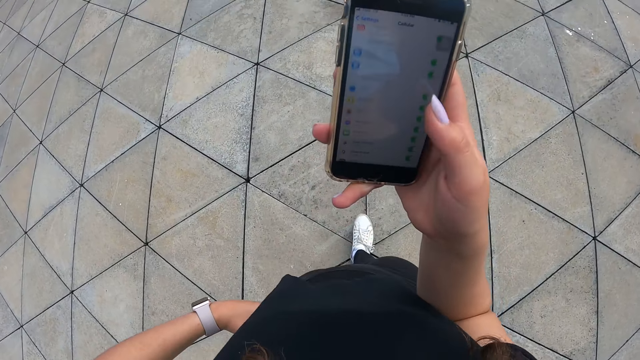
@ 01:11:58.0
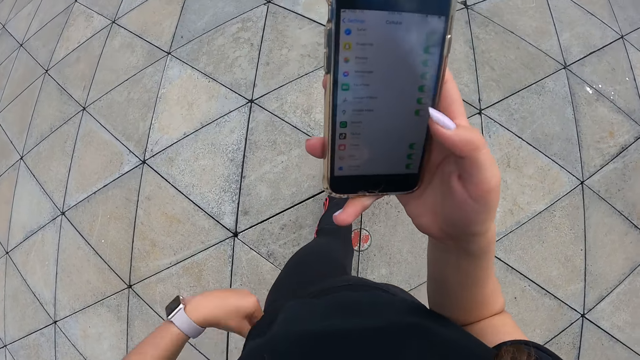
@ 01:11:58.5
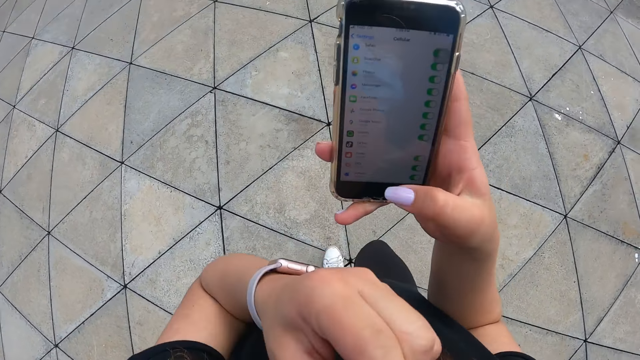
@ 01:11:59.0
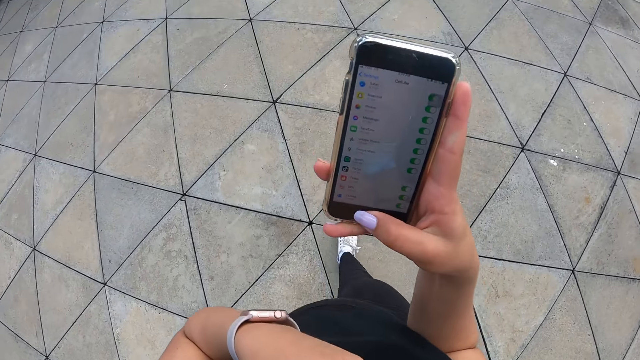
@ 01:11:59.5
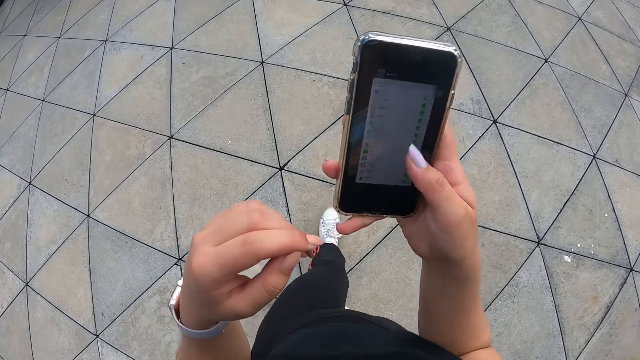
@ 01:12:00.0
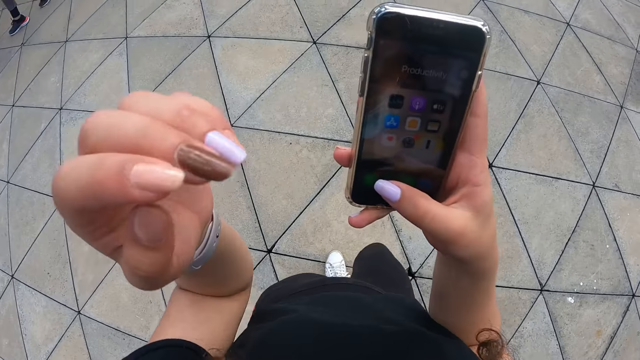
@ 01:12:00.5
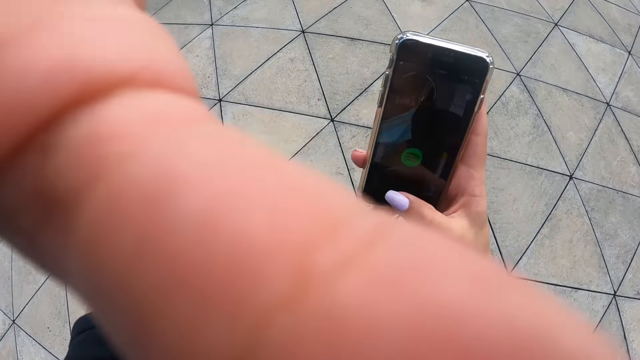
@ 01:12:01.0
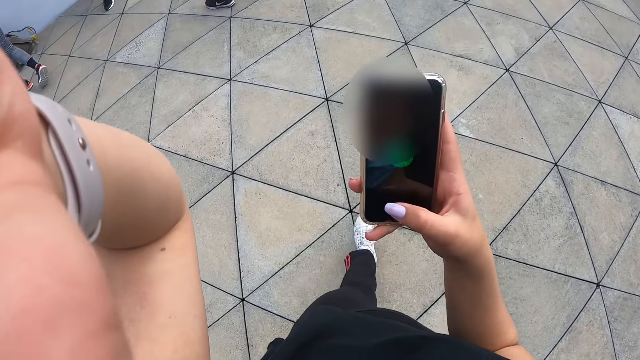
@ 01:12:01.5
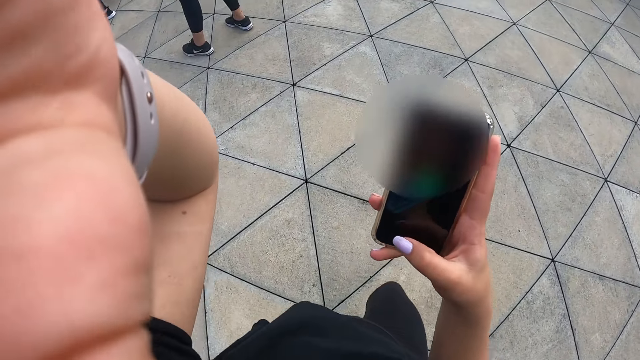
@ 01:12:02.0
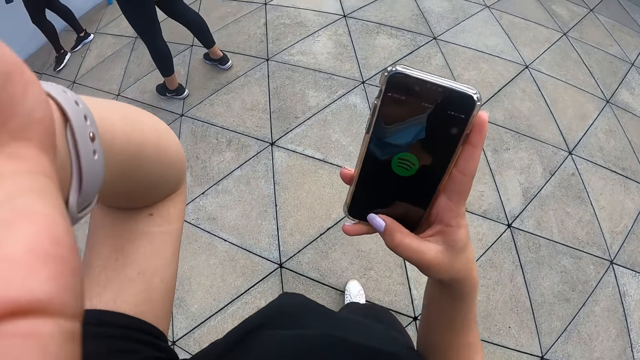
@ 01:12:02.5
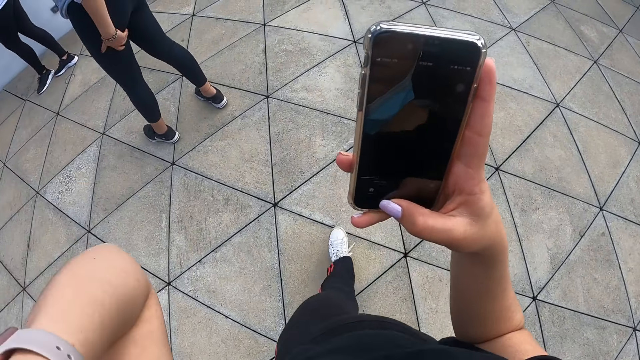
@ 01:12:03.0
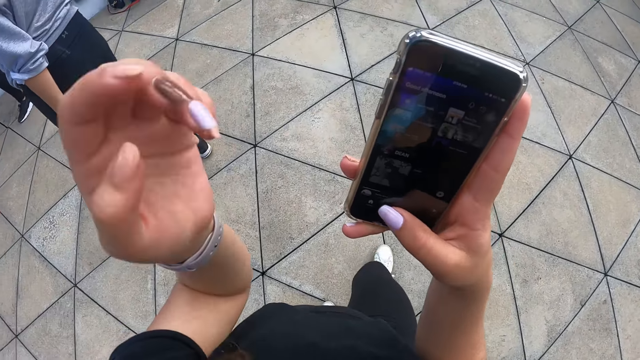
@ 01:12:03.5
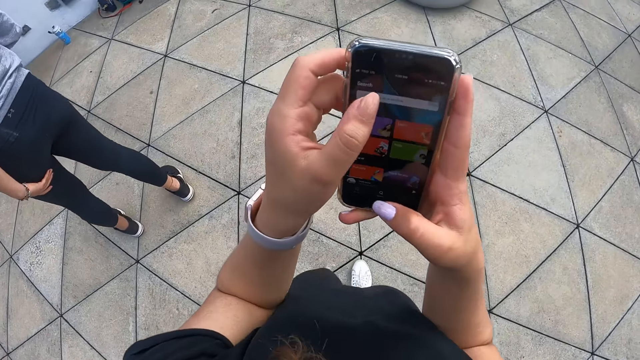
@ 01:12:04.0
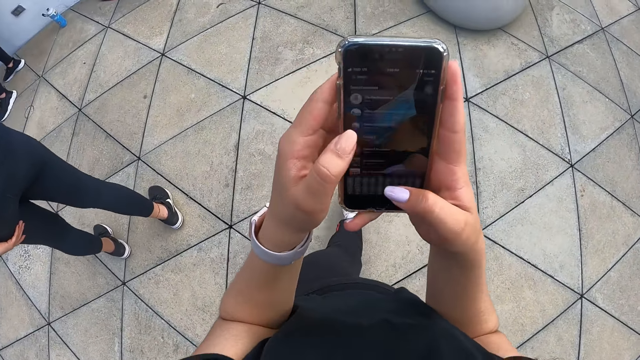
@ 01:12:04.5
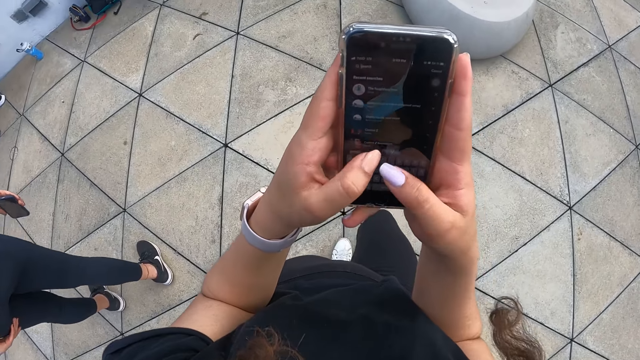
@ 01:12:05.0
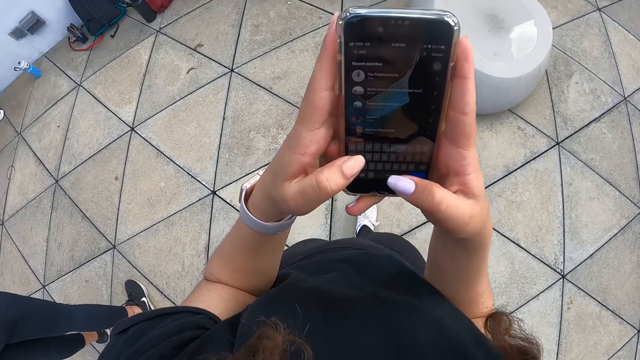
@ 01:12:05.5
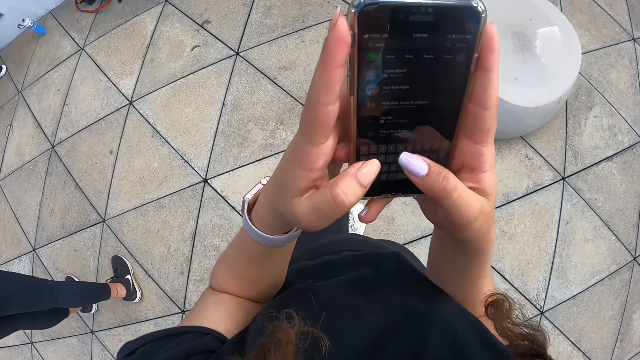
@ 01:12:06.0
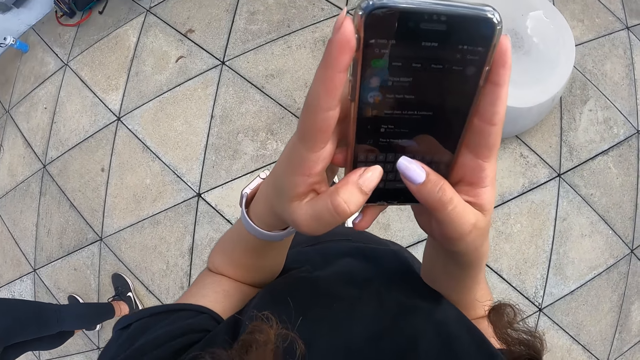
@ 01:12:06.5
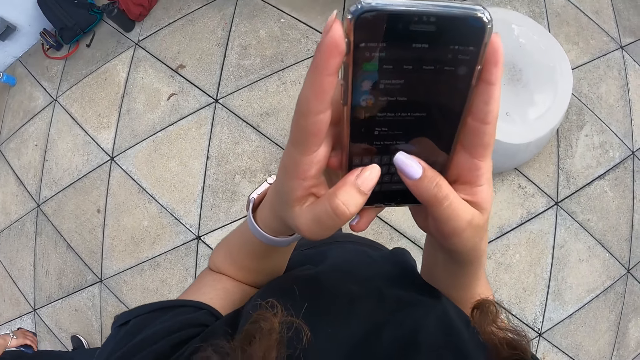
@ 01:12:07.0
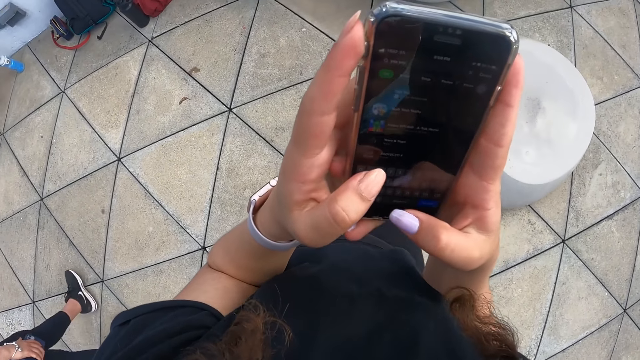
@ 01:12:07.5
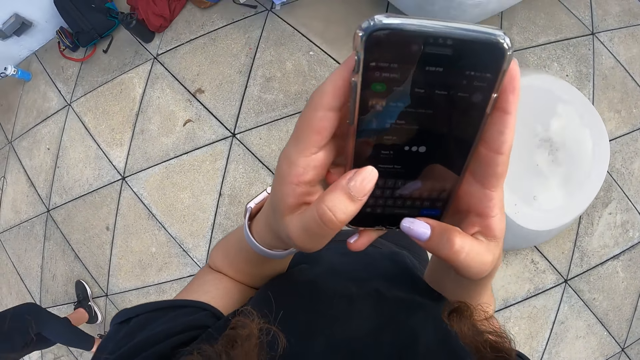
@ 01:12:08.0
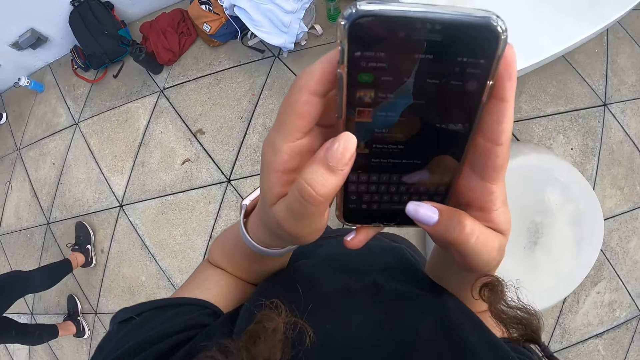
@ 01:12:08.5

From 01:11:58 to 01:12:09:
The camera wearer touches her face with her left hand. She adjusts the camera on her head with her left hand. She operates the phone with both hands.

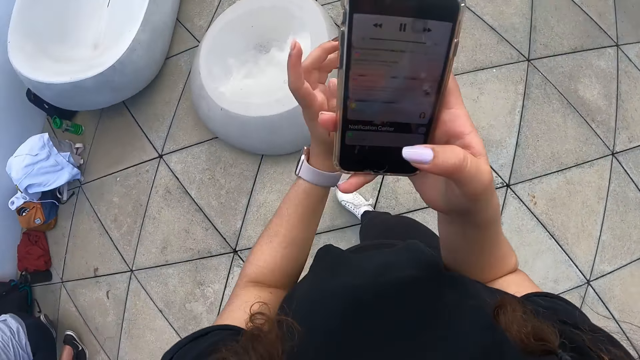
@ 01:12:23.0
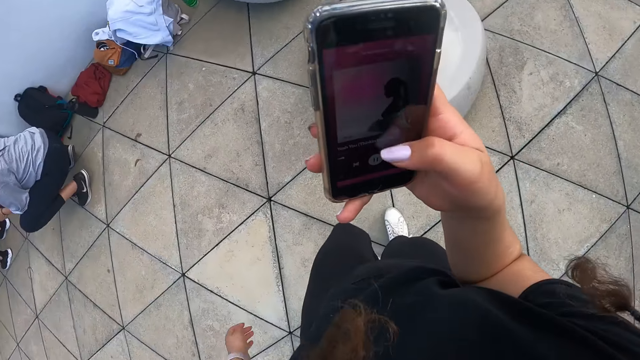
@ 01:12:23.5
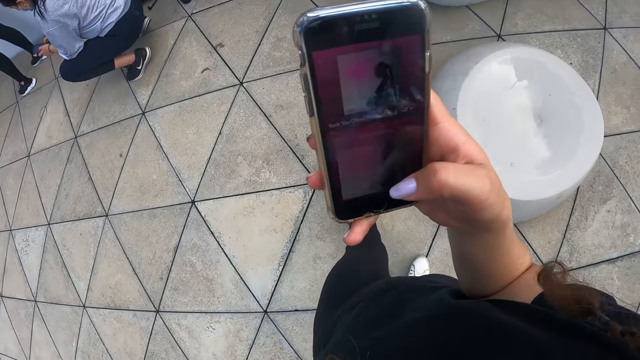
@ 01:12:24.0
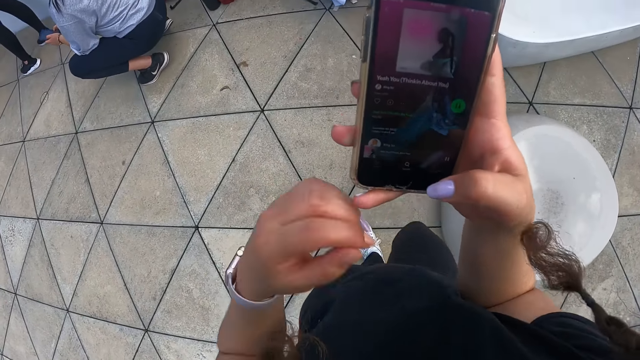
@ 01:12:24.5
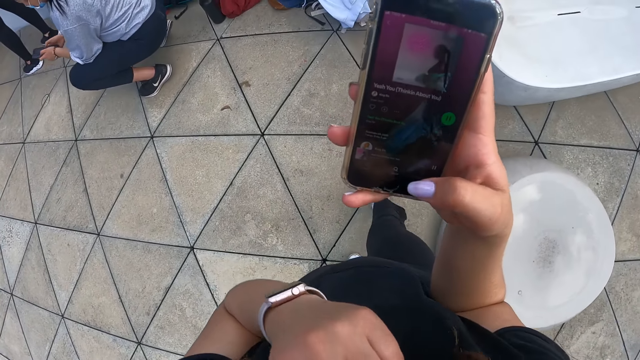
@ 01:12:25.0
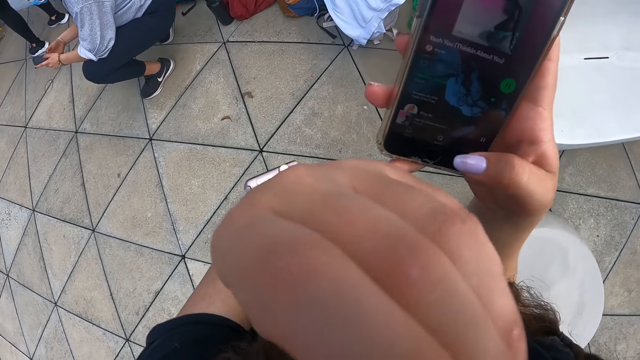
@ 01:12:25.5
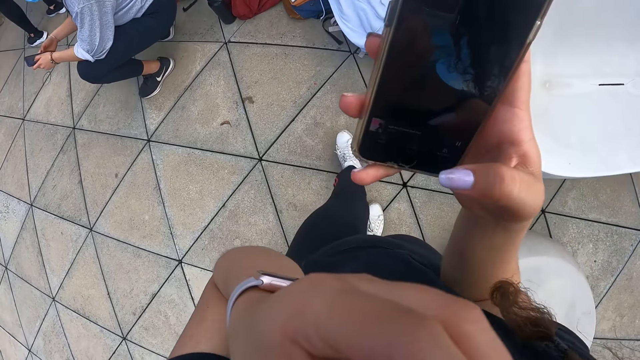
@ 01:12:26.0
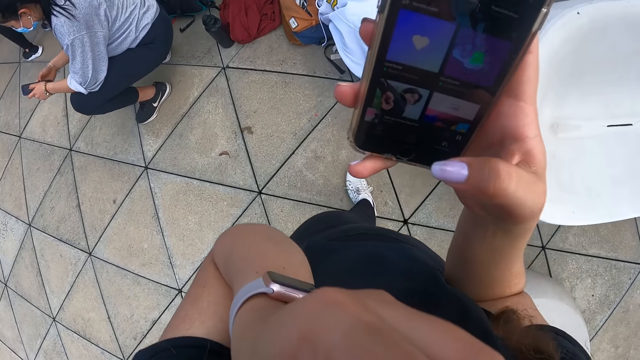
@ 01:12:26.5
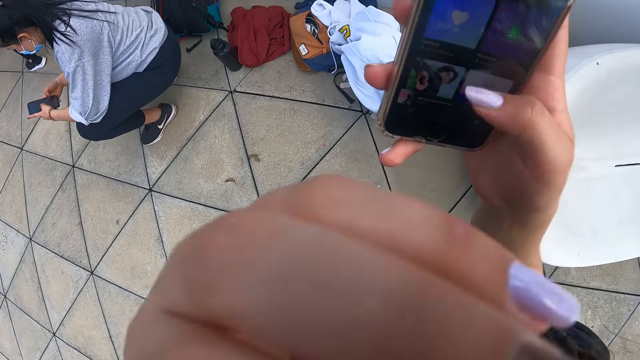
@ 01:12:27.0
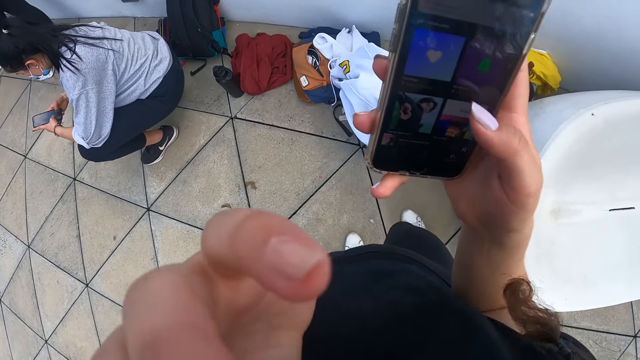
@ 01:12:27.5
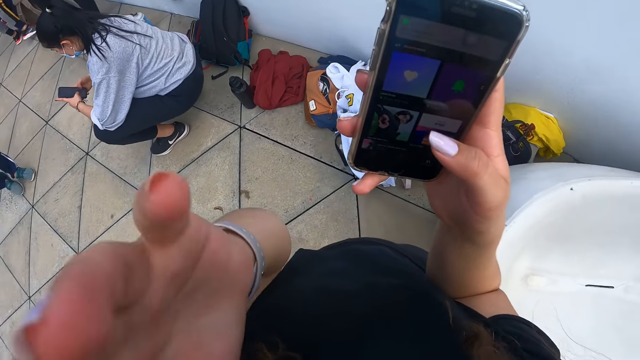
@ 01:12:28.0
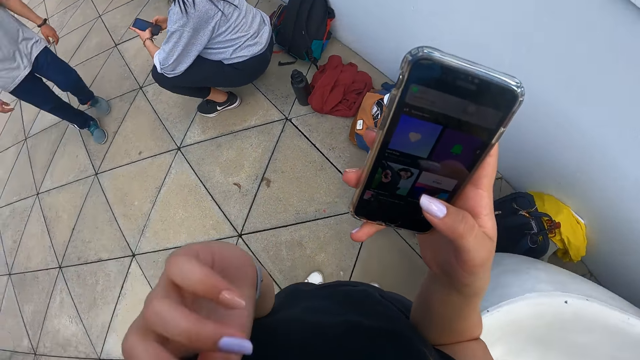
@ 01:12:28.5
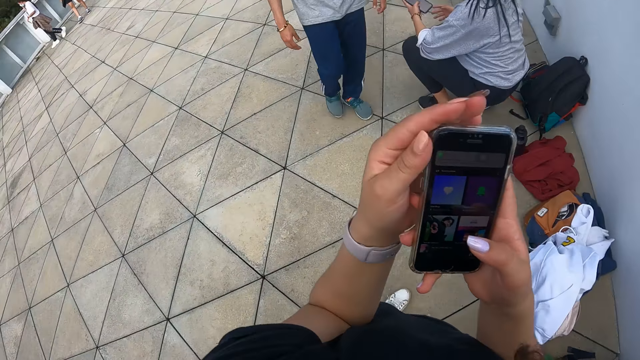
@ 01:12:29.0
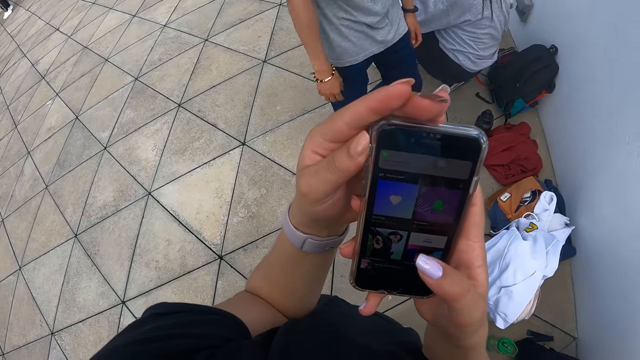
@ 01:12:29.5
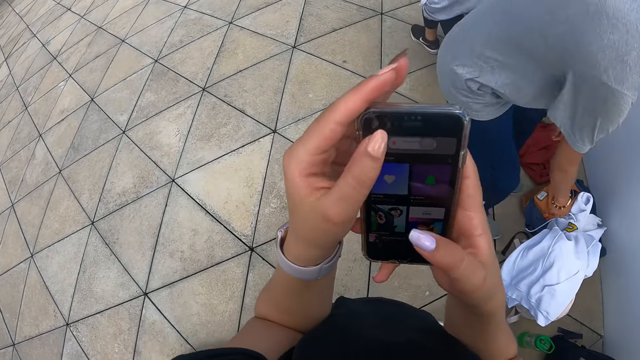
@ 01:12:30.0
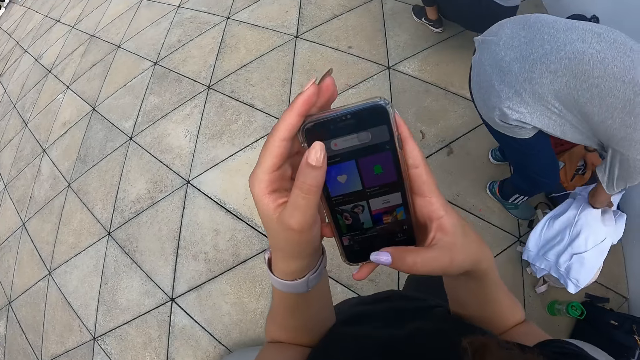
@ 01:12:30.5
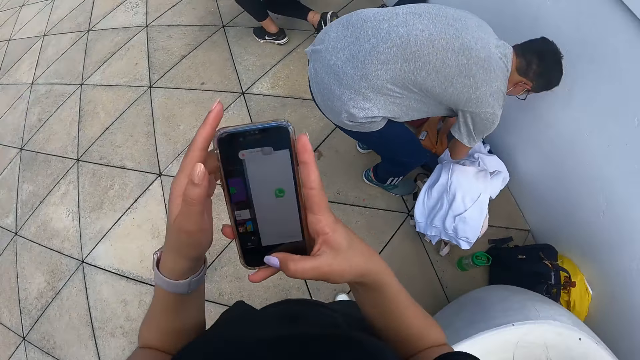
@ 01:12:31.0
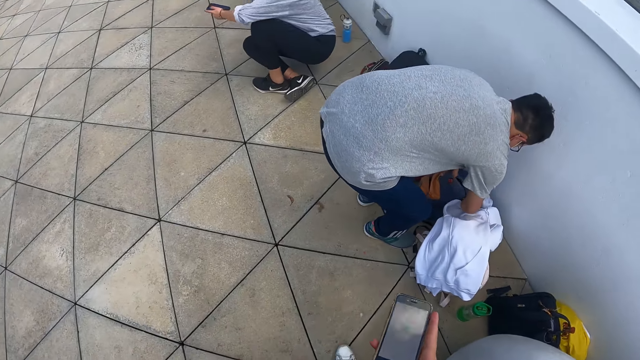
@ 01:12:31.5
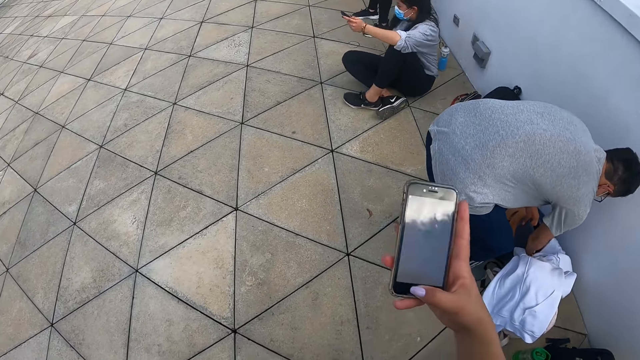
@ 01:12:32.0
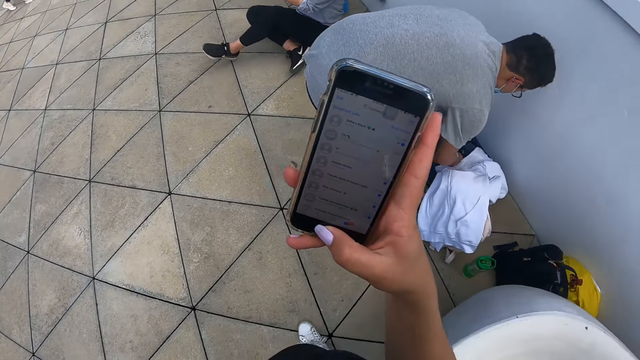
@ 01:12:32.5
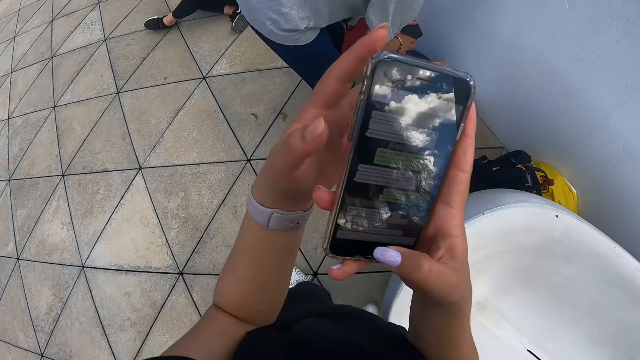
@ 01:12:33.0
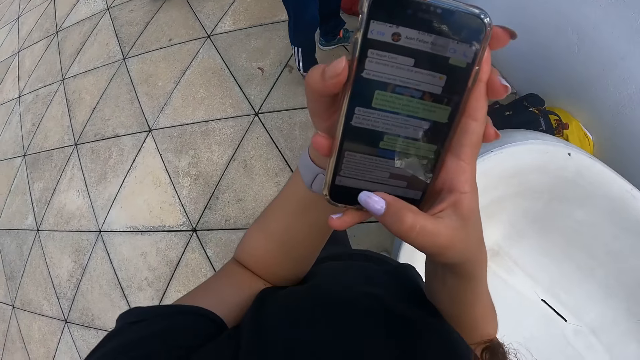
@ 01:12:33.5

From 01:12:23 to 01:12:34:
The camera wearer touches her face with her left hand. She operates the phone with her hands.
